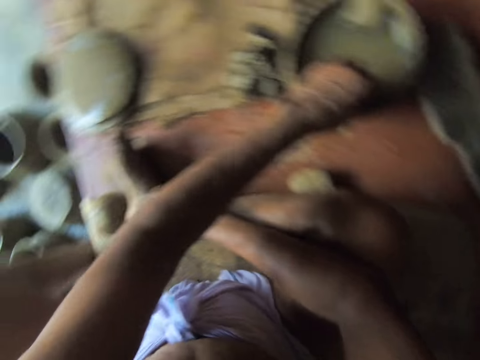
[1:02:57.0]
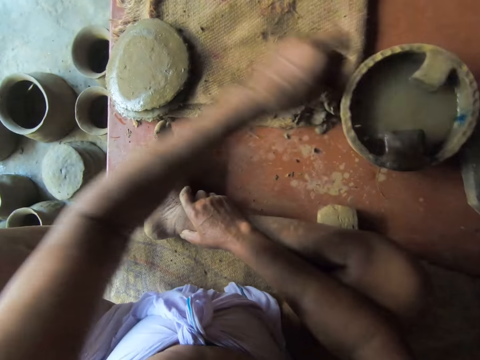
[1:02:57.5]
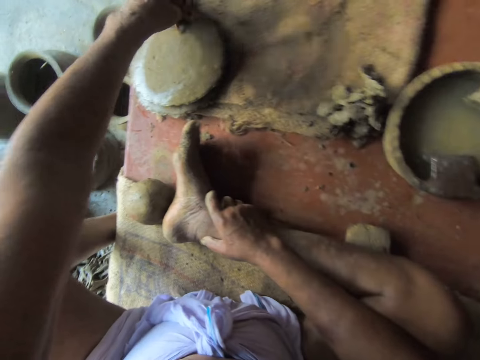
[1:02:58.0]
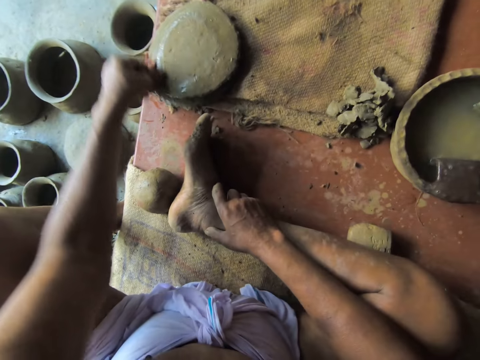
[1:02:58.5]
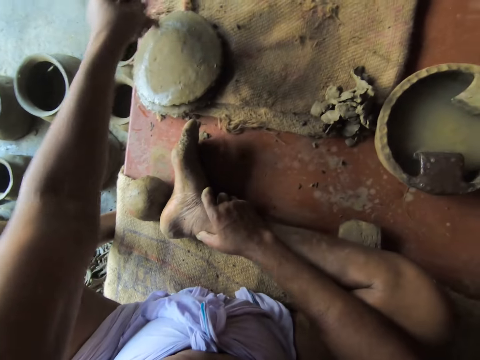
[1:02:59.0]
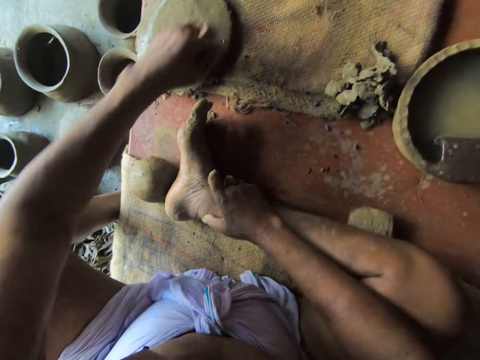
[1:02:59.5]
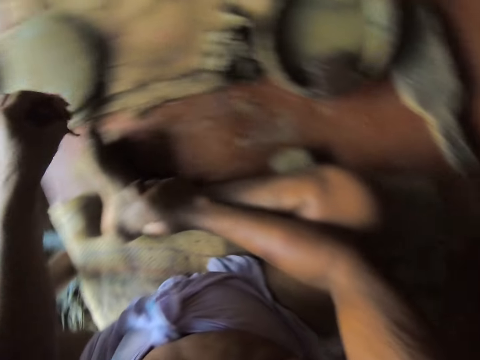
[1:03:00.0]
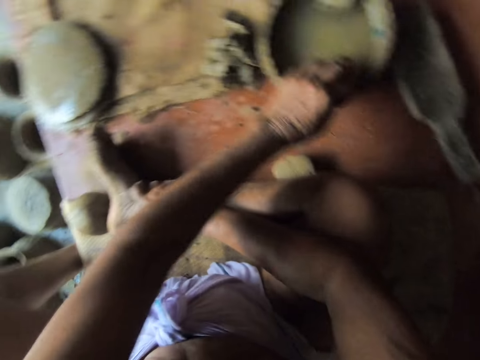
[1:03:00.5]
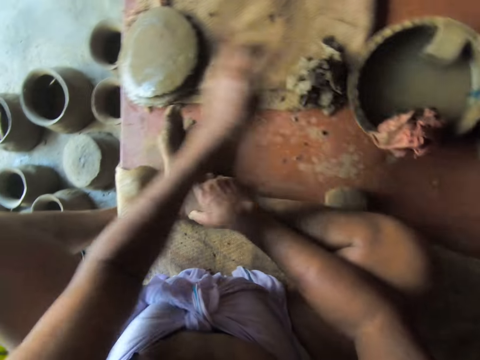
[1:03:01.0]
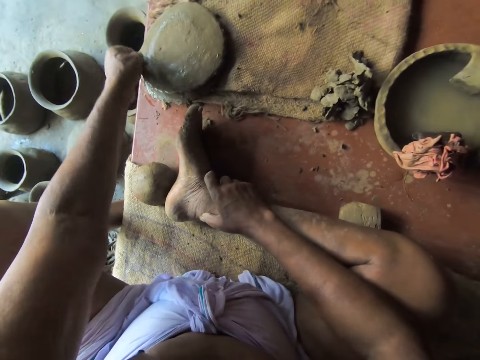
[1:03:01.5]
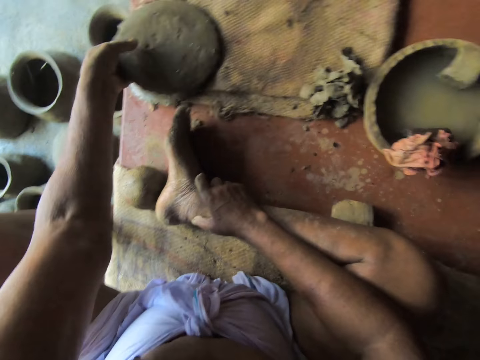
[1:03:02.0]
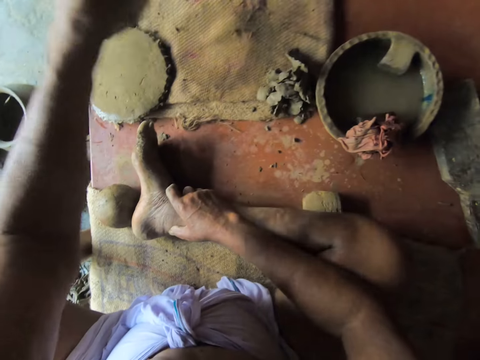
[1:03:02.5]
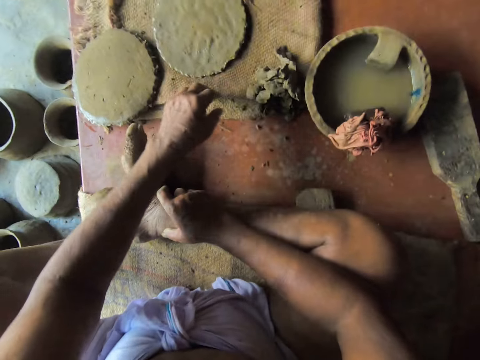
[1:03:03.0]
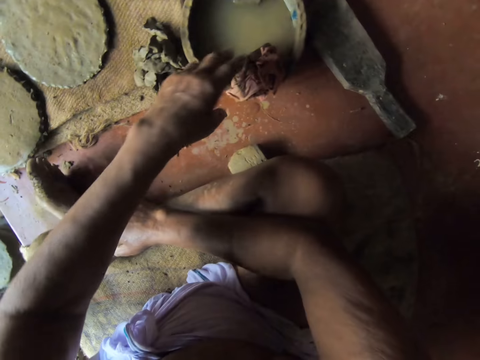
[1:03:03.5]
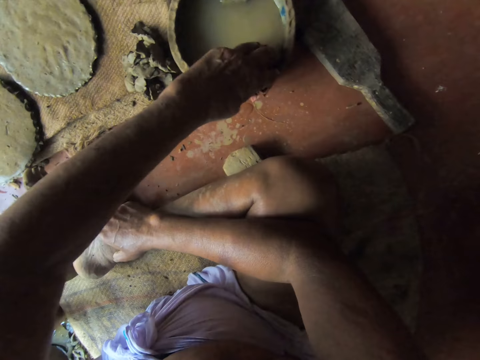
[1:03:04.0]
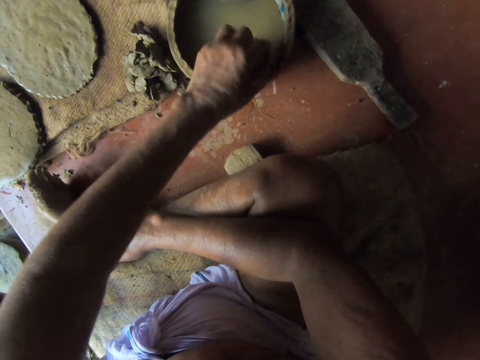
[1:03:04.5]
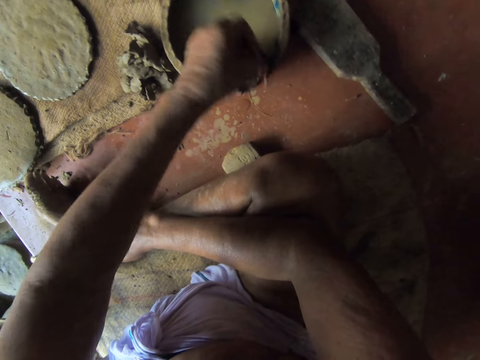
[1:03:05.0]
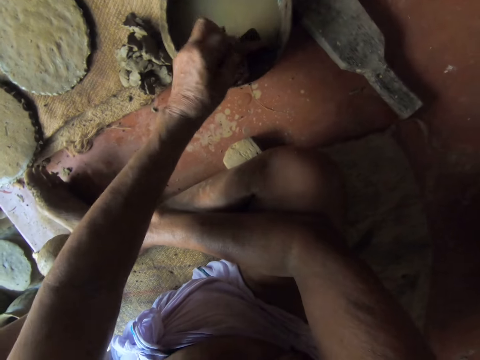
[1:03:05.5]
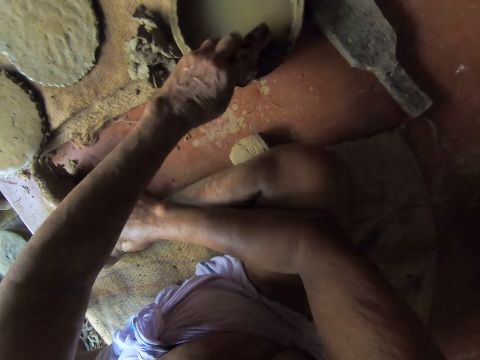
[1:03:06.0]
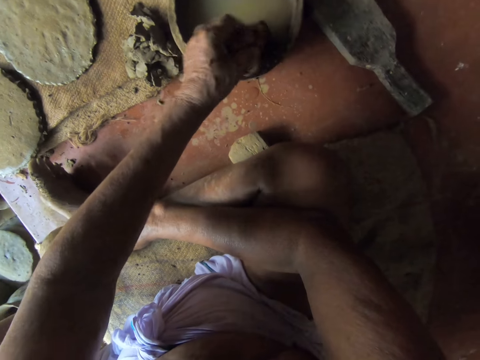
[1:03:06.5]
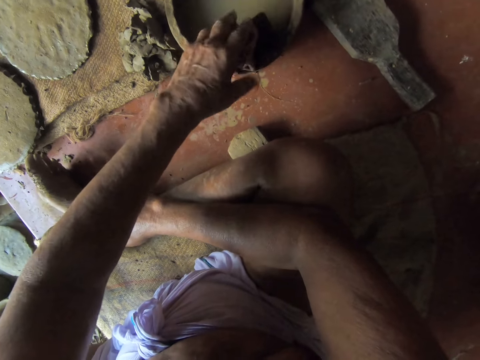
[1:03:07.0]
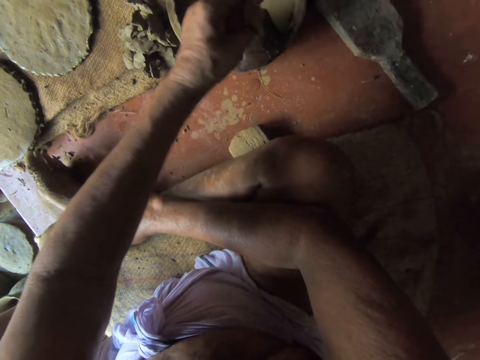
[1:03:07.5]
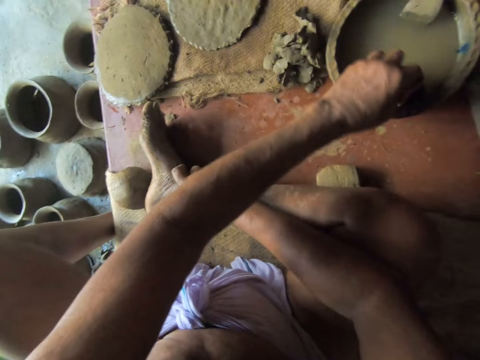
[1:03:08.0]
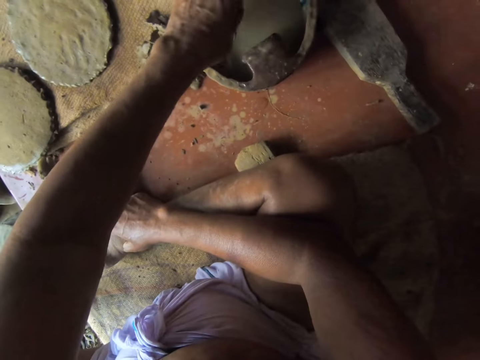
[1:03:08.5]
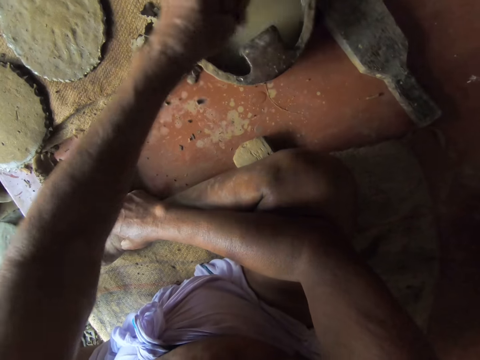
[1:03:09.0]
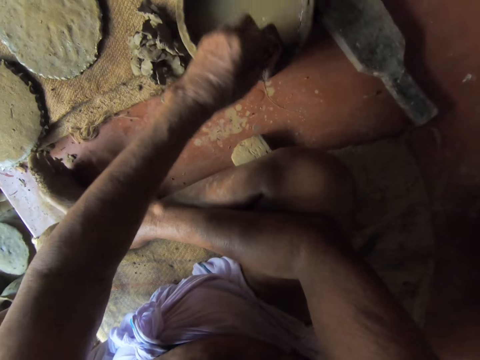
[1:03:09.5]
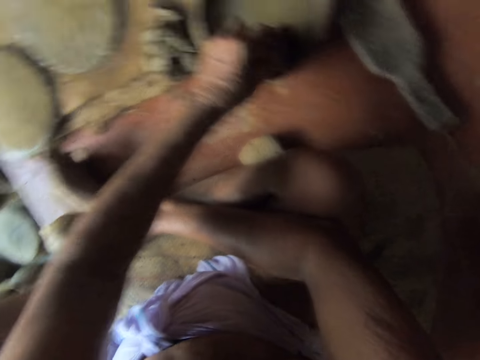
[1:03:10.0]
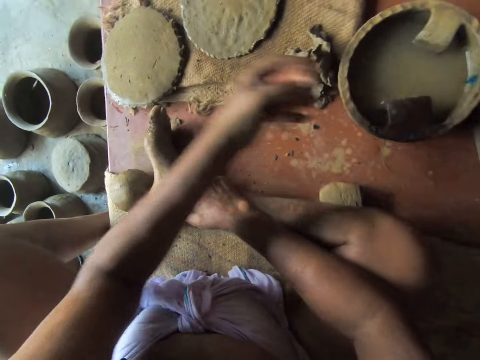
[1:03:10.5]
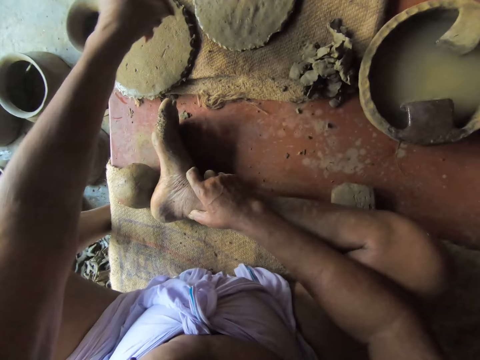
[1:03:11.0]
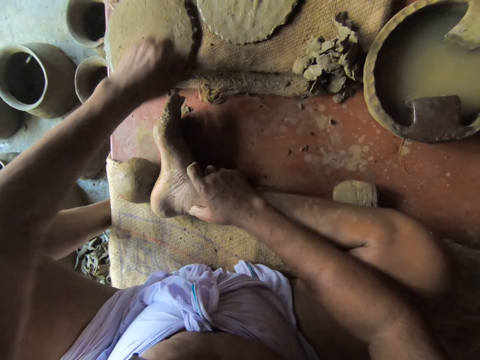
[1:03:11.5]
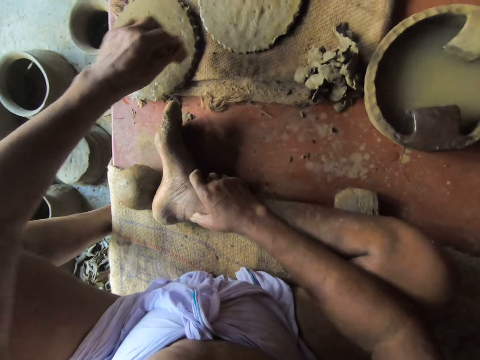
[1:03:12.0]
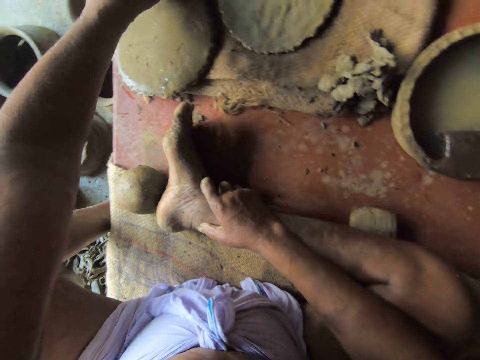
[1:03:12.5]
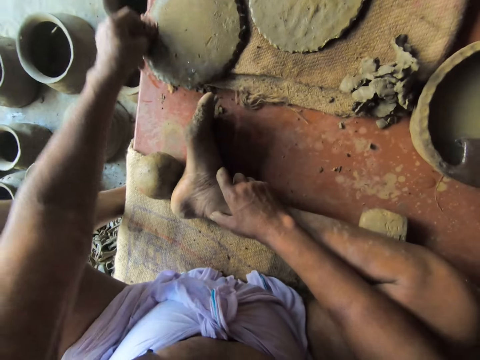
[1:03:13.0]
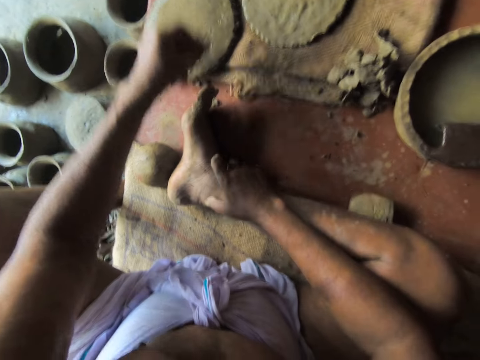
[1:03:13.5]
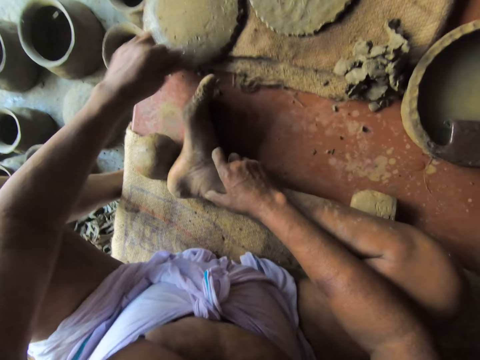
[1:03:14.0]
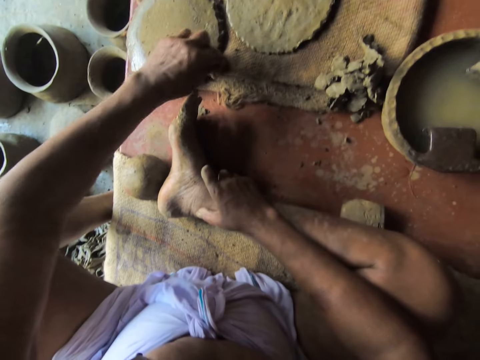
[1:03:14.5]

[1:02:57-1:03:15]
The camera wearer wipes the flat clay mold with the rag or cloth in his left hand. He drops the rag on the edge of the bowl of water on the floor with his left hand. He removes the flat clay mold from a pile on a sack with his left hand. He turns the clay. He drops the flat clay mold on the sack with his left hand. He picks up the rag from the edge of the bowl of water on the floor with his left hand. He turns the cloth on the bowl. He dips the rag in the bowl of water on the floor with his left hand. He rubs the cloth on the bowl. He wipes a flat clay mold with the rag in his left hand.

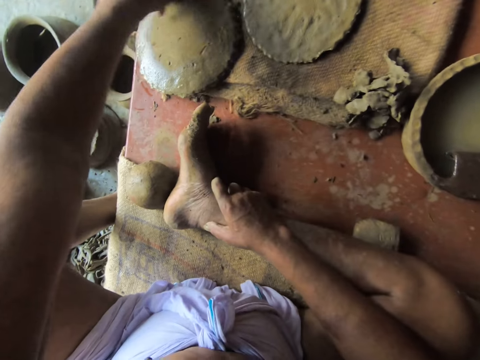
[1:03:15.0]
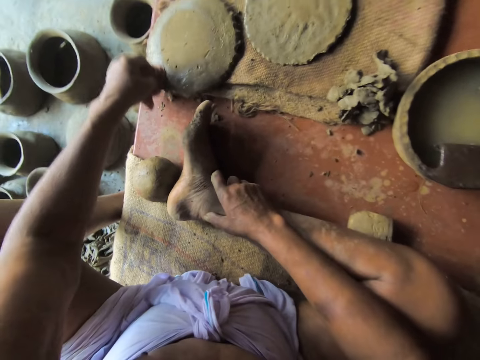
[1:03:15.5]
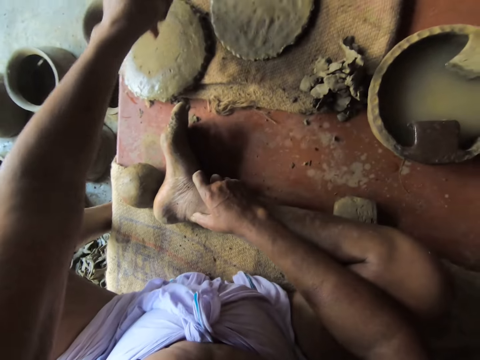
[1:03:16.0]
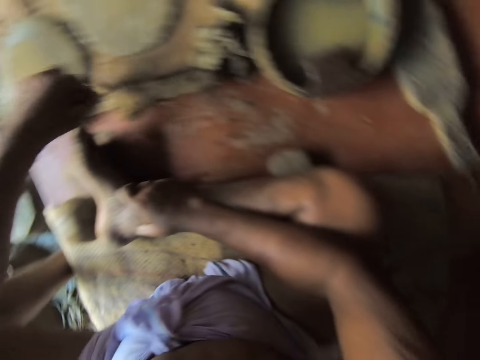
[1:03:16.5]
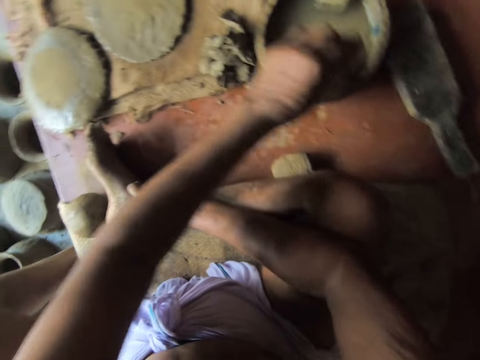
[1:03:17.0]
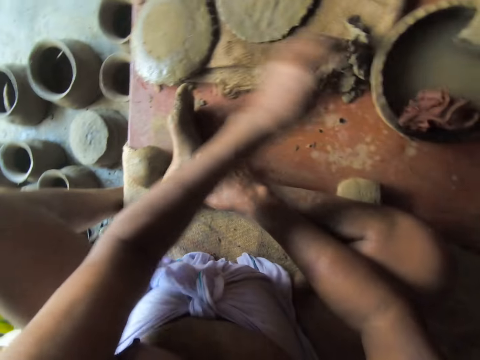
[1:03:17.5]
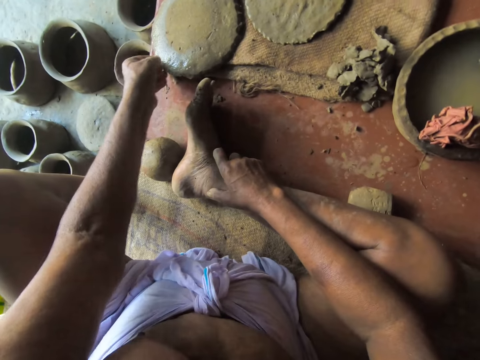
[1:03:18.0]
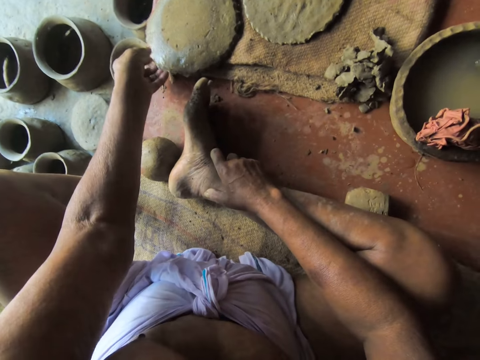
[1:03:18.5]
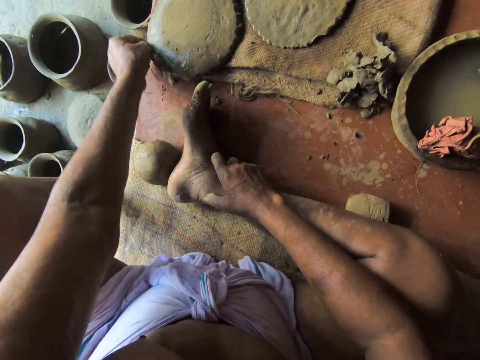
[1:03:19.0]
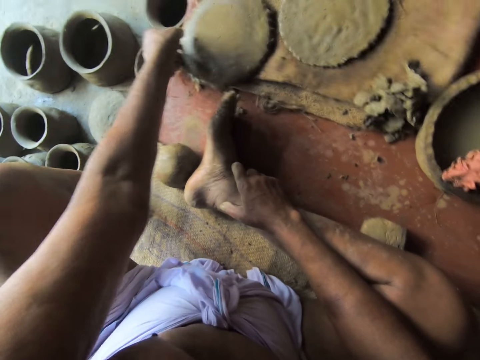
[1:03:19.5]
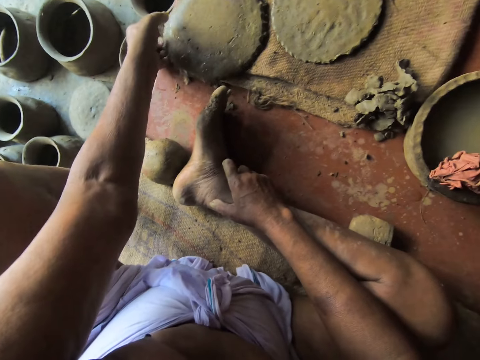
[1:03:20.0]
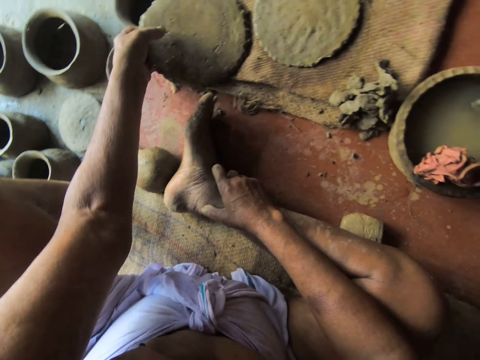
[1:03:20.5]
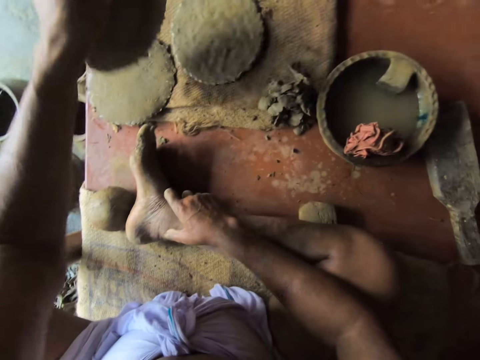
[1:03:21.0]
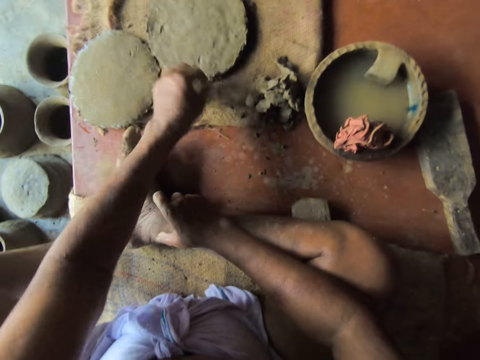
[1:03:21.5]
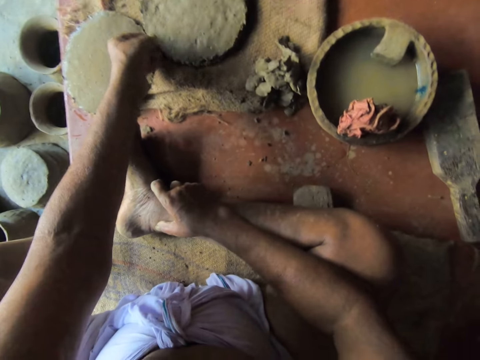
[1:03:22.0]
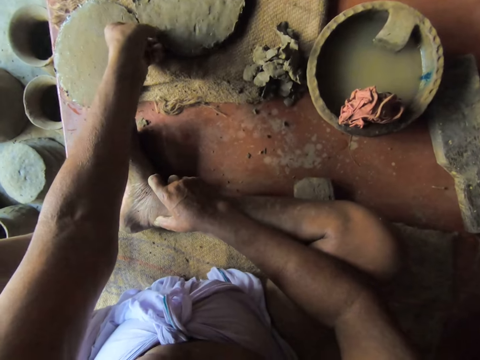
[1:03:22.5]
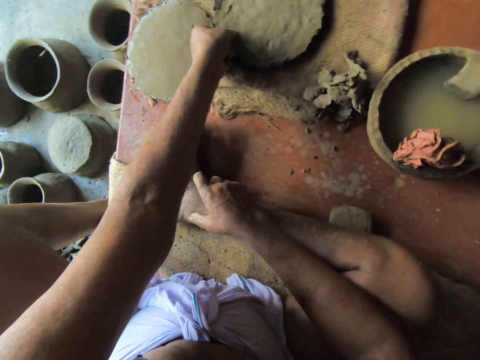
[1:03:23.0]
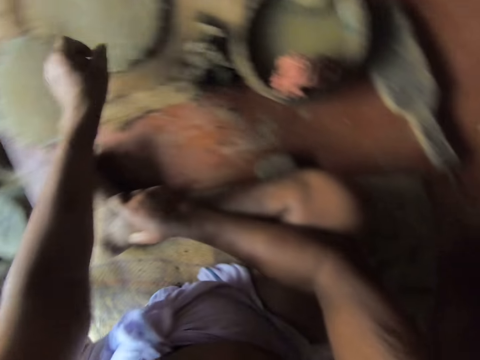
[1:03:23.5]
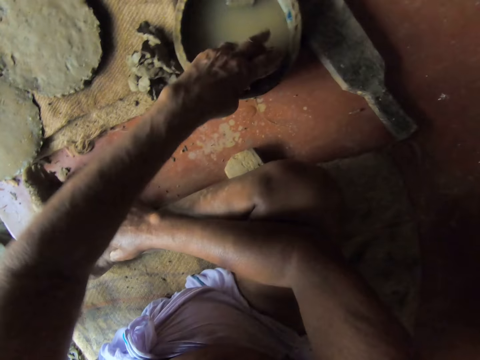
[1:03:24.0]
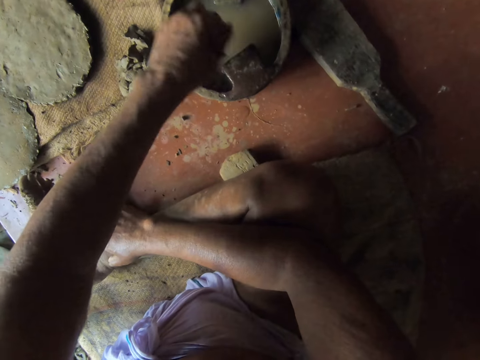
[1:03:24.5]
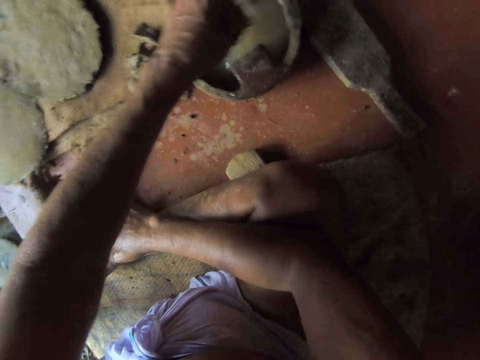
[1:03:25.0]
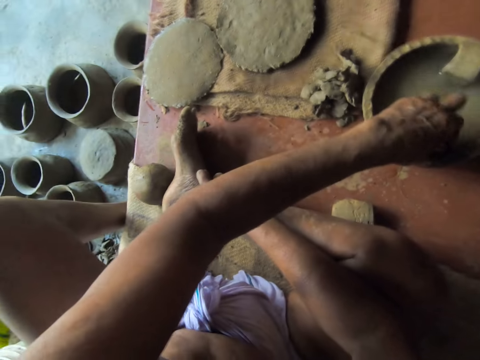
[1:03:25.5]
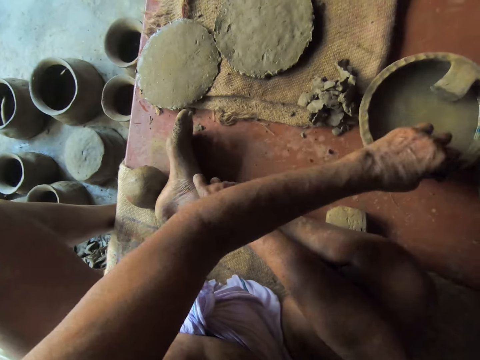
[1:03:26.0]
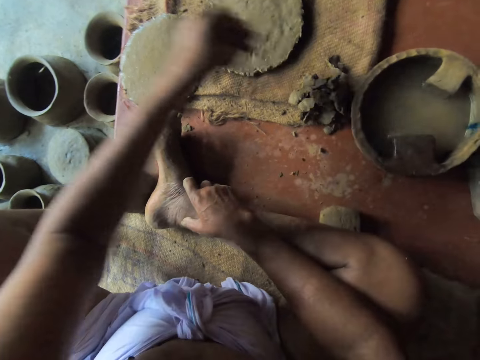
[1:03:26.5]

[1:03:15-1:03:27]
The camera wearer places the rag or cloth on the molded pot of water with his left hand. He picks up the molded circle of clay from the molded circles of clay with his left hand. He flips the clay. He places the molded circle of clay on the molded circle of clay with his left hand. He adjusts the molded circles of clay with his left hand. He picks up the rag on the molded pot of water with his left hand. He dips the rag into the molded pot of water with his left hand. He squeezes the rag on the molded pot of water with his left hand. He bangs the wet cloth on the pot.
